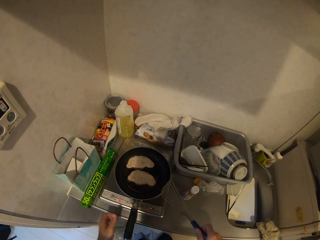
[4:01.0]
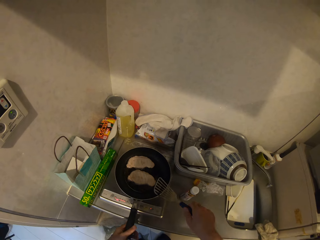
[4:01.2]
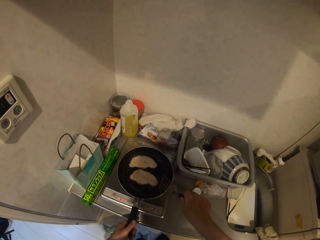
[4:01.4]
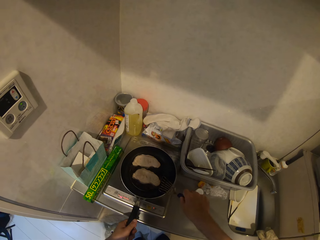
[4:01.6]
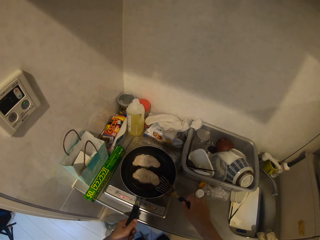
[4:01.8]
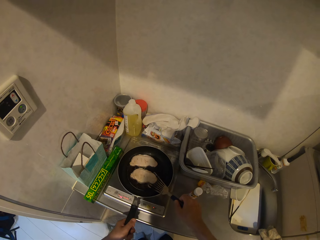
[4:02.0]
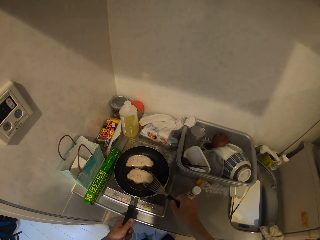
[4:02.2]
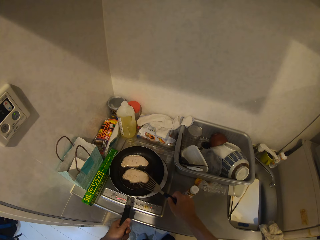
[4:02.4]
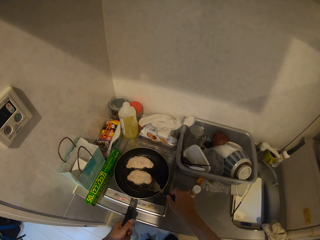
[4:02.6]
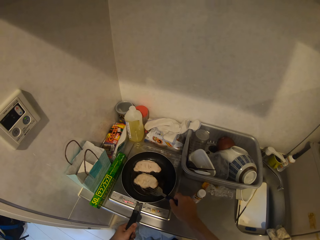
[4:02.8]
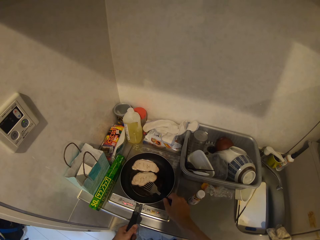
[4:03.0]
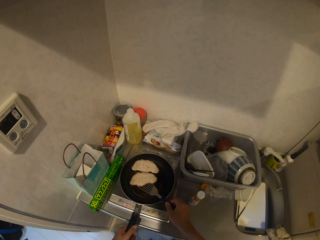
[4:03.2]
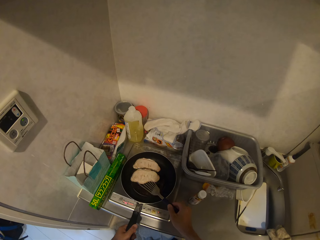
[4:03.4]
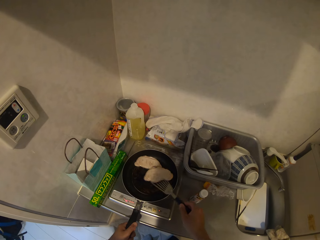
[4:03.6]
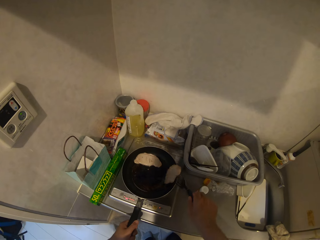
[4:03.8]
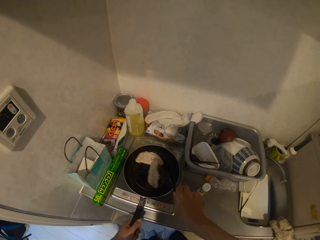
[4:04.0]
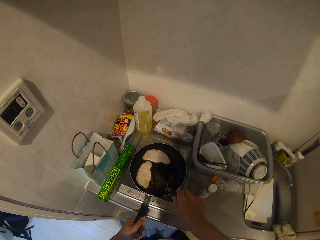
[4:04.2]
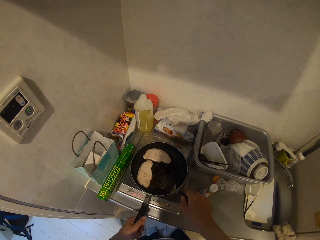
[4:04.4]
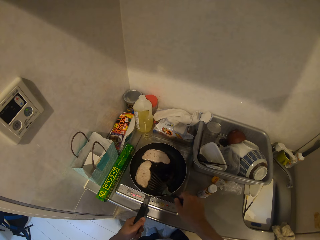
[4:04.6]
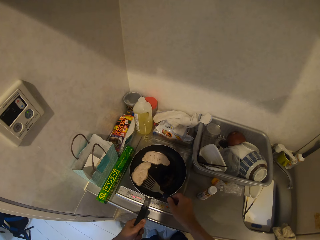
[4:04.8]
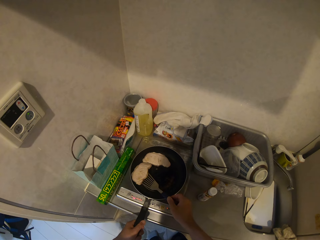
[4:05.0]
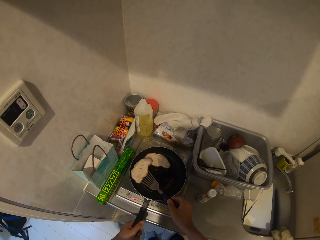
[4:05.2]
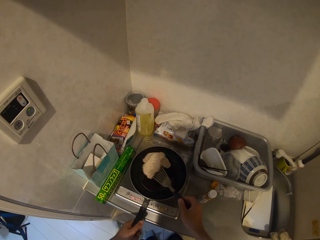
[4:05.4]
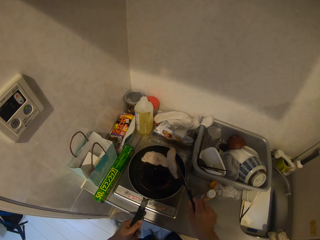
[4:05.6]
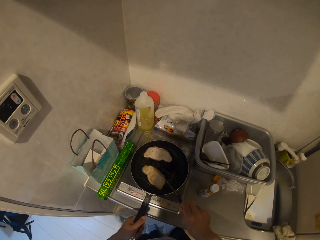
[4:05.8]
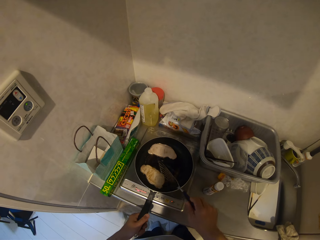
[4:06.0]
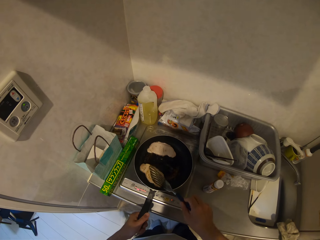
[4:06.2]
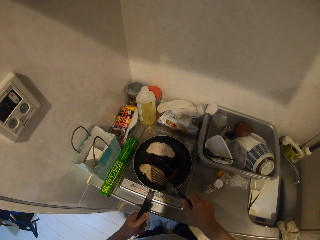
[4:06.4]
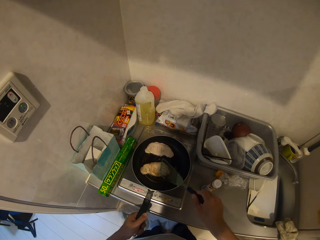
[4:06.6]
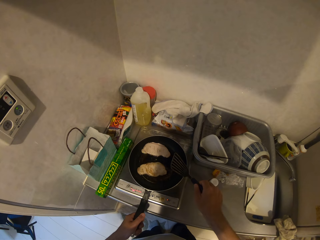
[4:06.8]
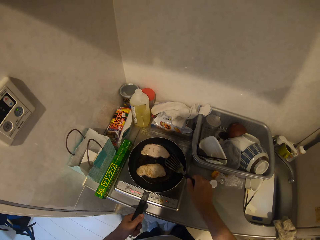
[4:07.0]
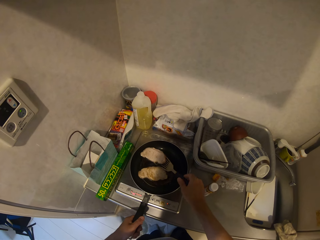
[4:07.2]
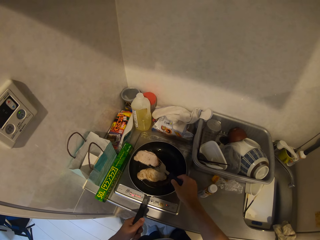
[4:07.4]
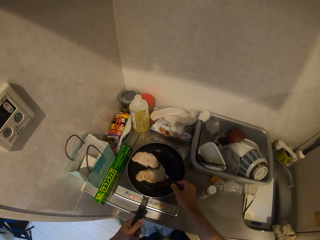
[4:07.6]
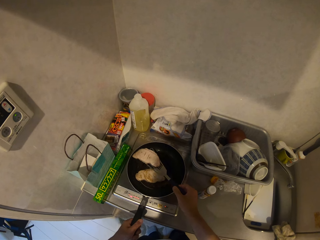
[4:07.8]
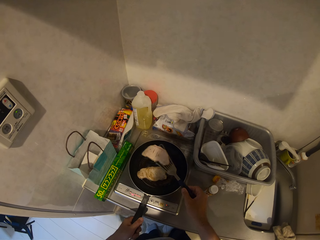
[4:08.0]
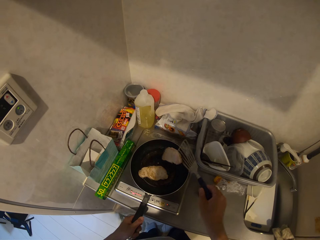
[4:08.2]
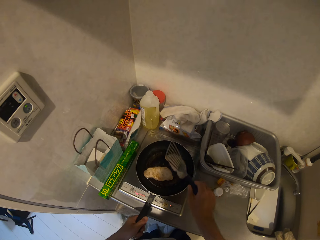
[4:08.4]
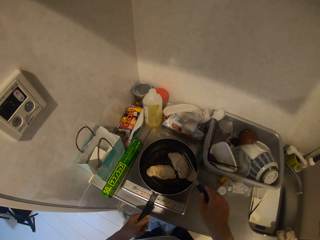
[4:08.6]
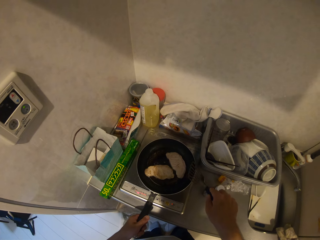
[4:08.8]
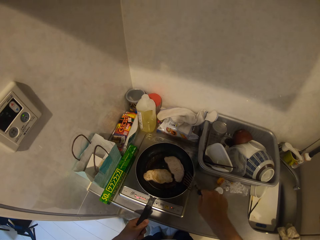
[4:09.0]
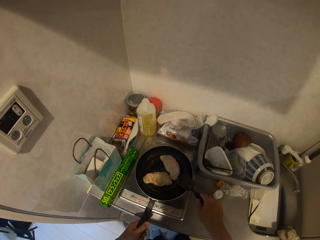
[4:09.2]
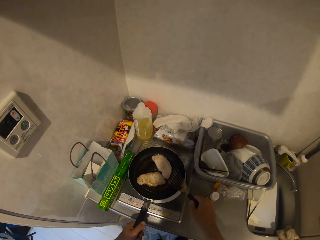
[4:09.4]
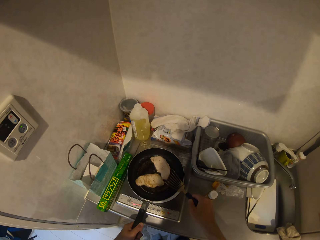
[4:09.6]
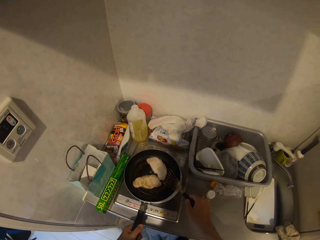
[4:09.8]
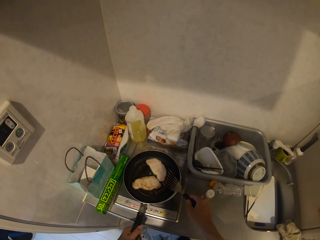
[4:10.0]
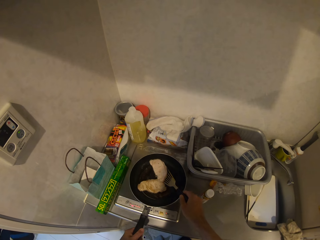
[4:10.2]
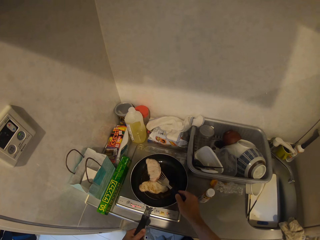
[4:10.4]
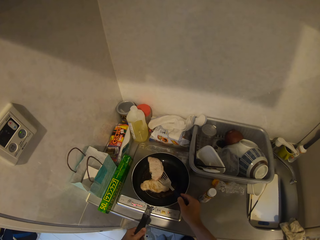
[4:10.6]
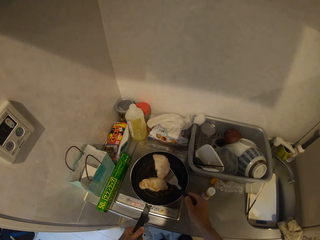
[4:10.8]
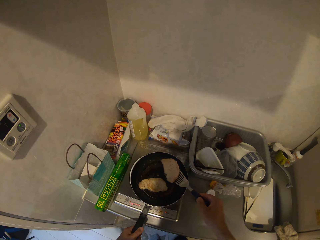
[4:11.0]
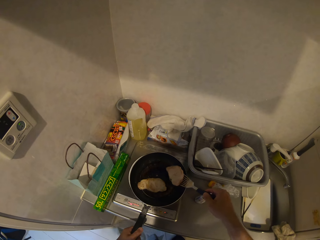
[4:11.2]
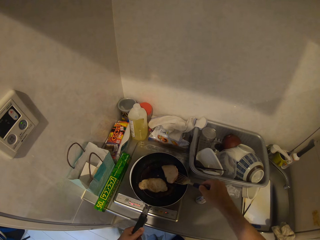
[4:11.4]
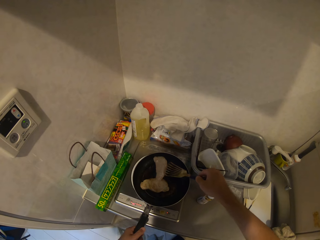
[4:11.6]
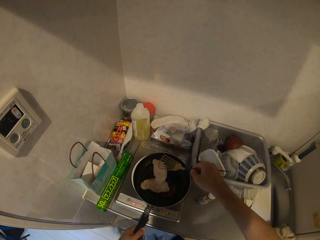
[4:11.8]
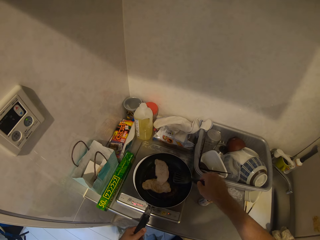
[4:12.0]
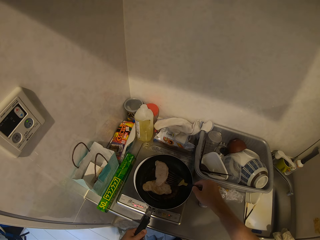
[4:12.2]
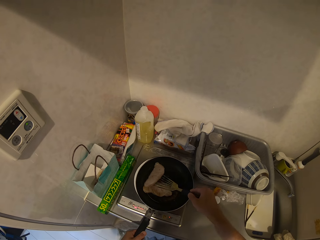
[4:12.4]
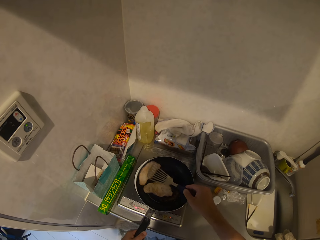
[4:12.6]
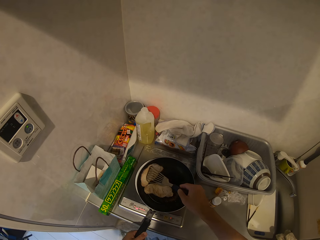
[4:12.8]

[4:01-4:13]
The camera wearer holds the frying pan with his left hand. He turns the slabs of meat in the oil with the slotted spoon.

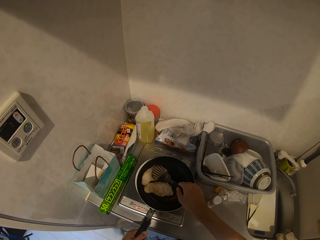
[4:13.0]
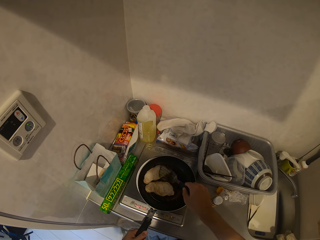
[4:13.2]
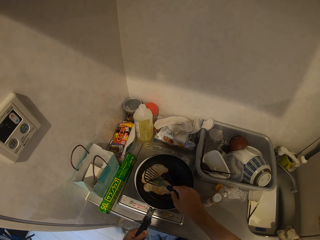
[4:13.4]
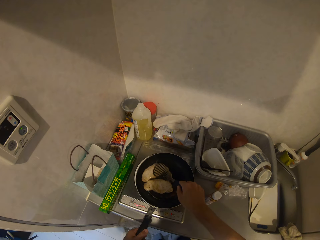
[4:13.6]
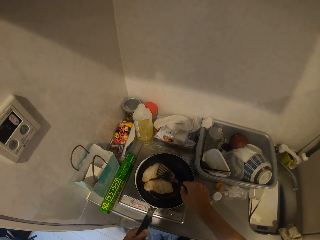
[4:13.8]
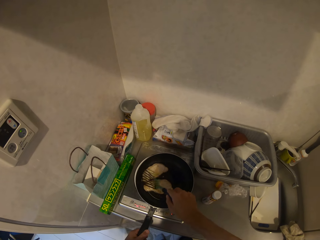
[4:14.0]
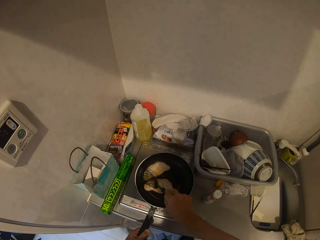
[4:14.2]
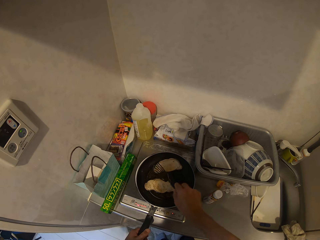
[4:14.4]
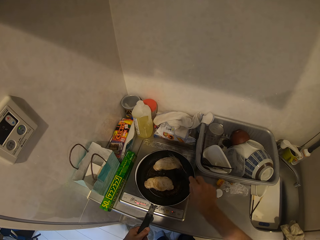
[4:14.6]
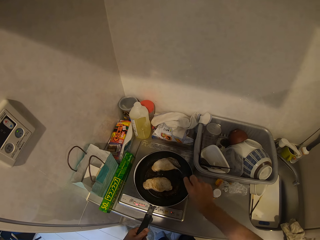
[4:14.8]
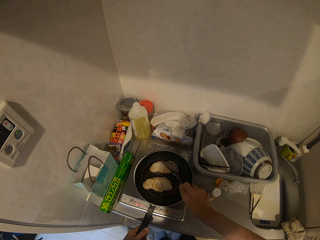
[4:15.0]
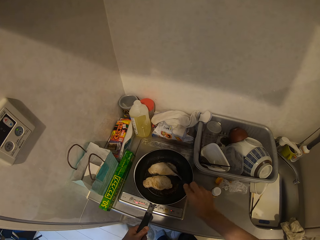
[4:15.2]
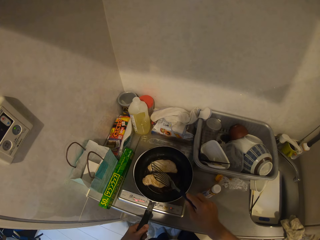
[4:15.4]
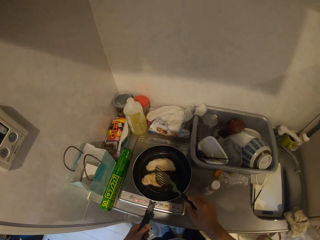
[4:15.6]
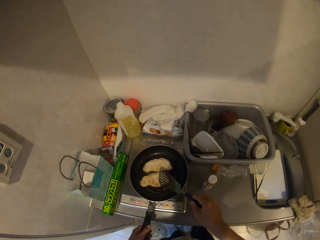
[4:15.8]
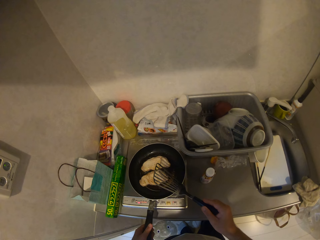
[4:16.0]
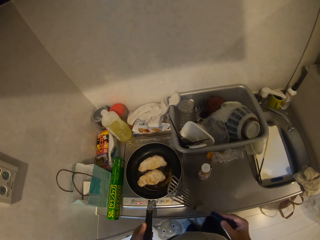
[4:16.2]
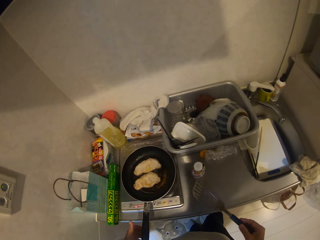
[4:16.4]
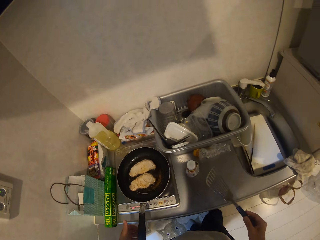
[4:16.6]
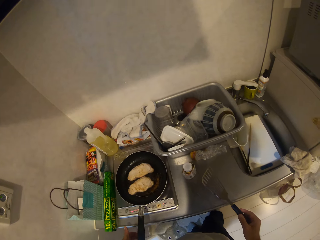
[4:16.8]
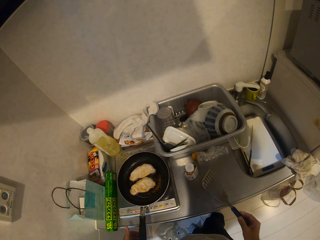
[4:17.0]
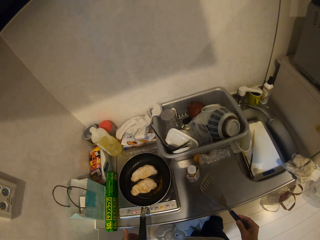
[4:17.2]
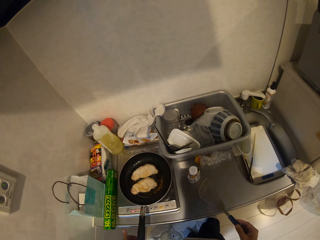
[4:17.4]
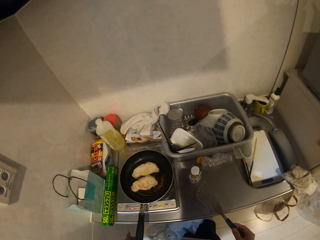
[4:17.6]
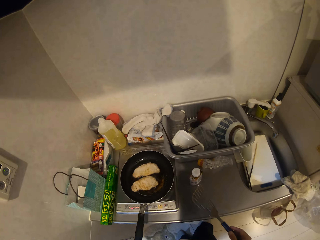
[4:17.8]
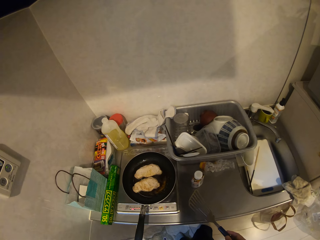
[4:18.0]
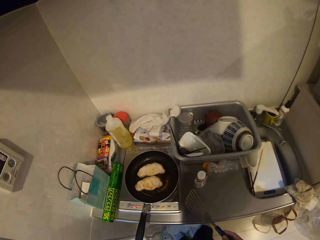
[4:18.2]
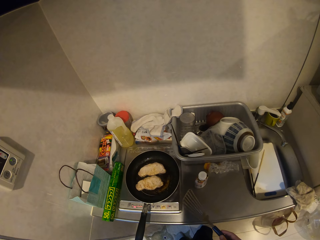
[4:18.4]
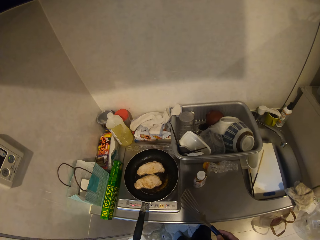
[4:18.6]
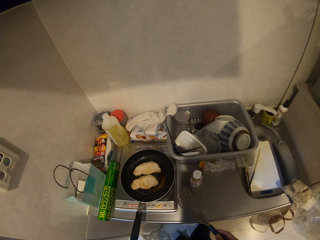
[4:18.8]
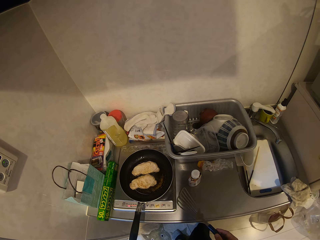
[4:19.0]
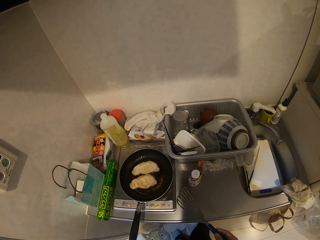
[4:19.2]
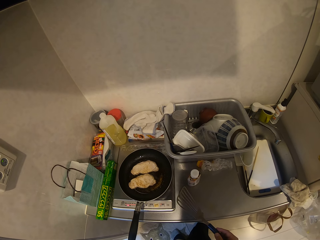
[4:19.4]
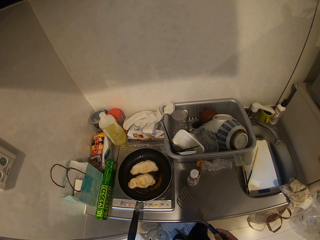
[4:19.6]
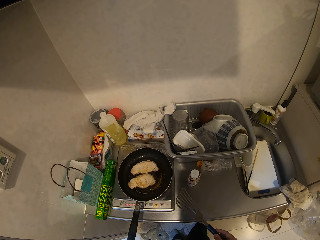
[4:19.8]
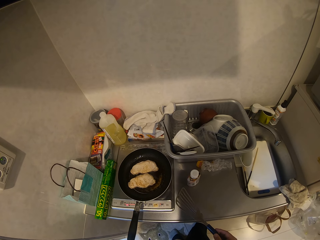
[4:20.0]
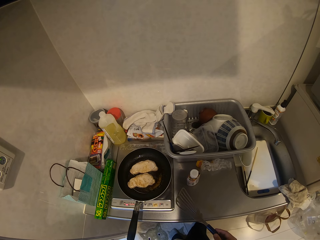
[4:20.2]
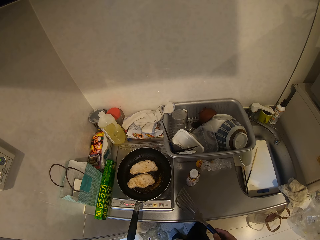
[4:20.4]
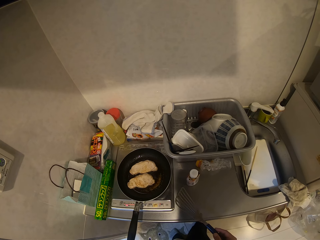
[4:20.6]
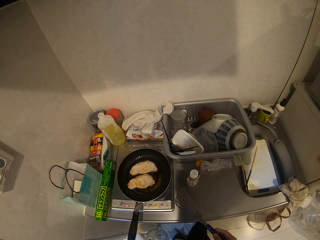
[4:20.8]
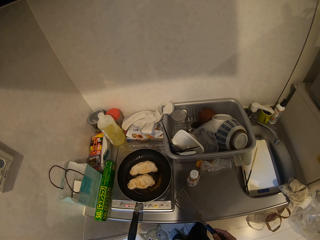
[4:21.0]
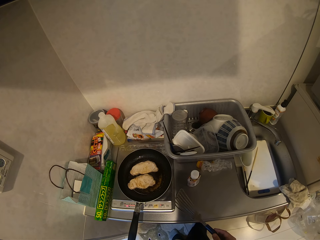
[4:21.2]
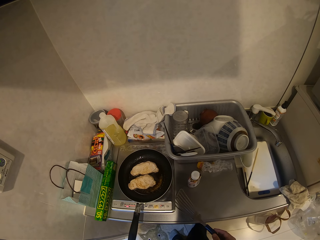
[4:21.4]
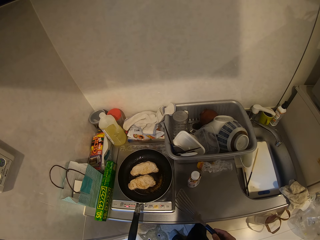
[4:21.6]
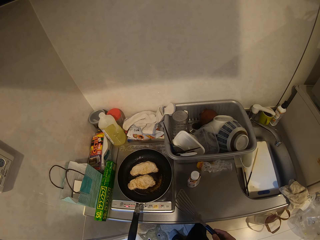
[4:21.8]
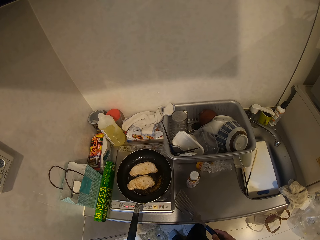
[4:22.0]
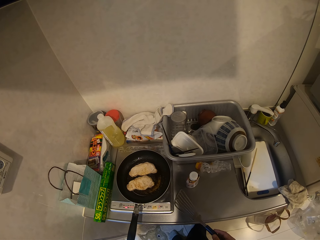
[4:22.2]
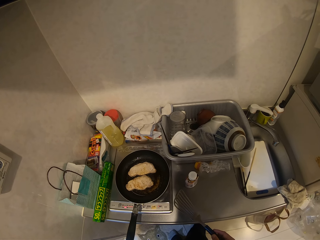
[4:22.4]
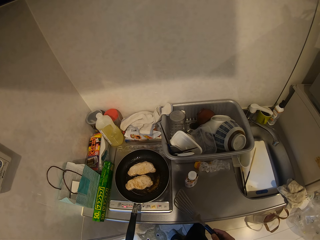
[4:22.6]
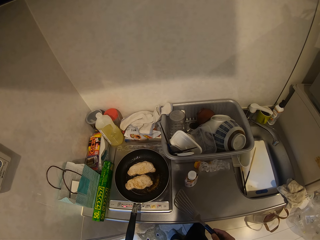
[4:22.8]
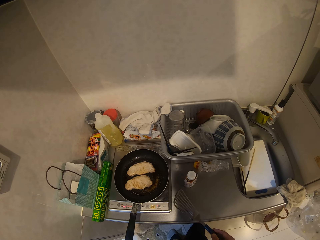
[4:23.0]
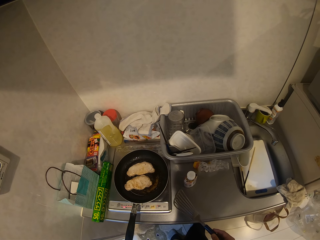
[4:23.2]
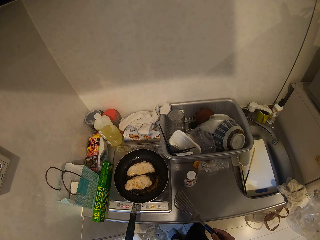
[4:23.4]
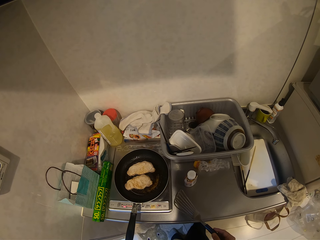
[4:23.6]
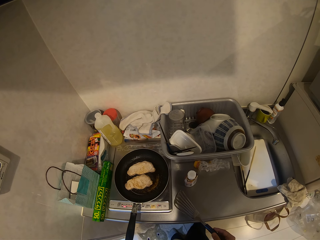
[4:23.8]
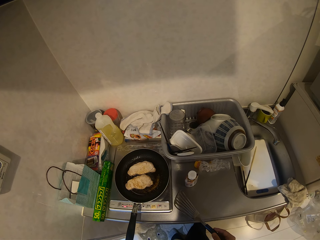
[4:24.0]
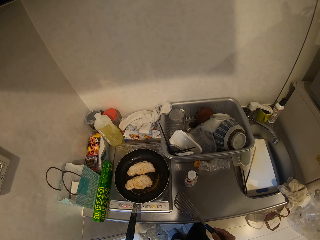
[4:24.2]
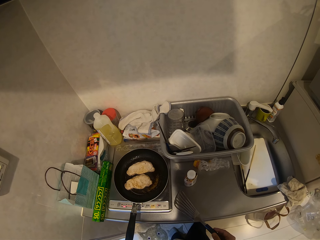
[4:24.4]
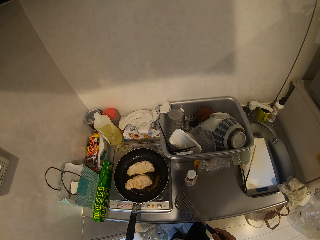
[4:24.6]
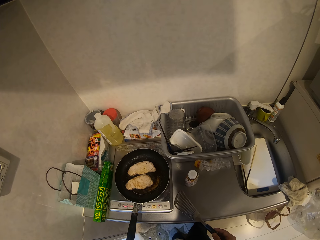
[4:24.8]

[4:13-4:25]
The camera wearer fries the slabs of meat in the oil.
